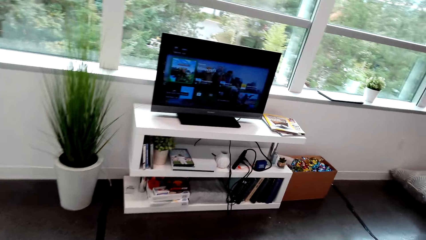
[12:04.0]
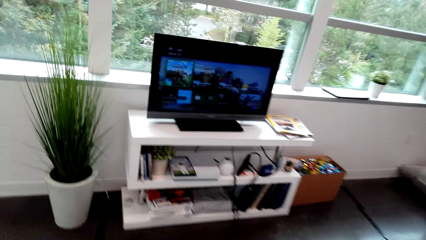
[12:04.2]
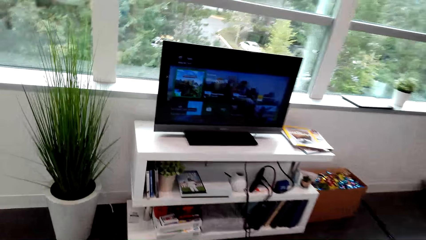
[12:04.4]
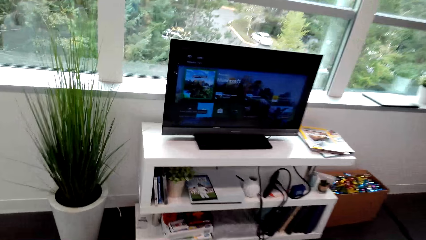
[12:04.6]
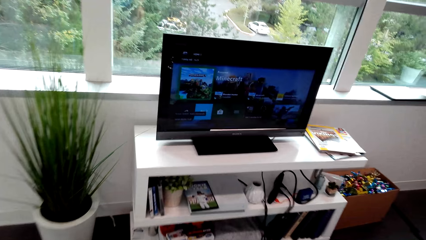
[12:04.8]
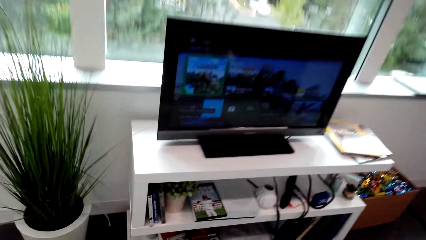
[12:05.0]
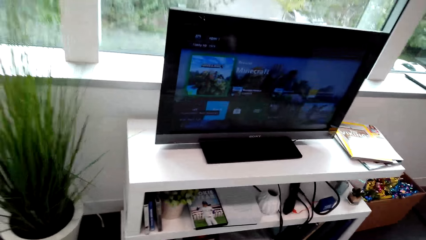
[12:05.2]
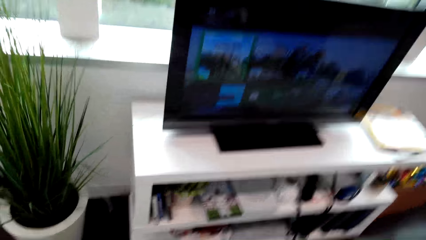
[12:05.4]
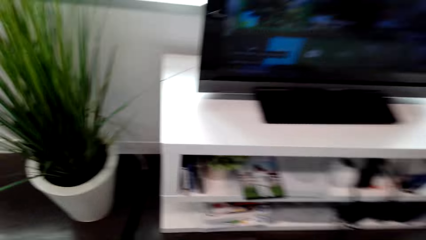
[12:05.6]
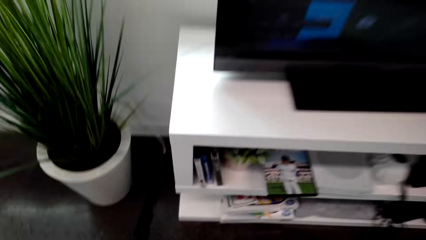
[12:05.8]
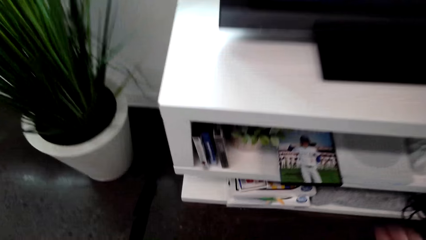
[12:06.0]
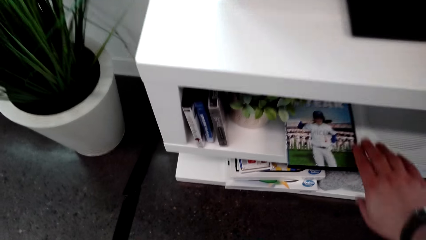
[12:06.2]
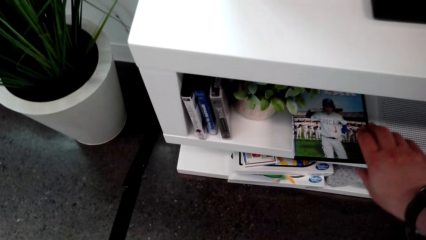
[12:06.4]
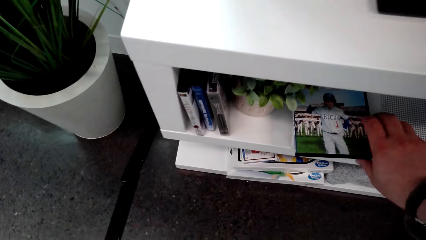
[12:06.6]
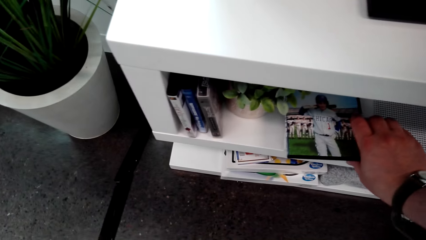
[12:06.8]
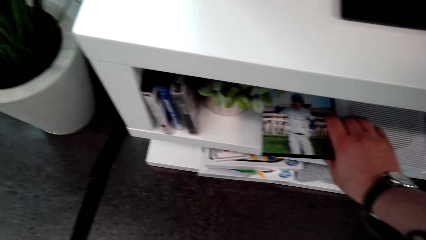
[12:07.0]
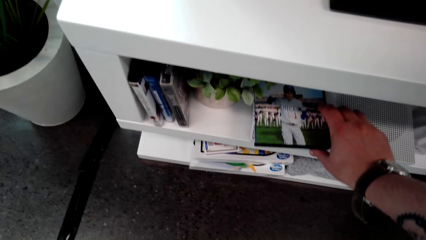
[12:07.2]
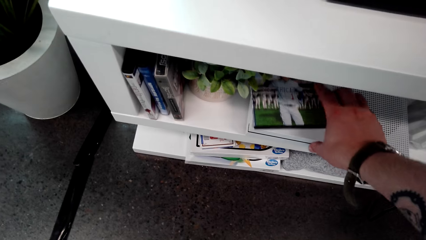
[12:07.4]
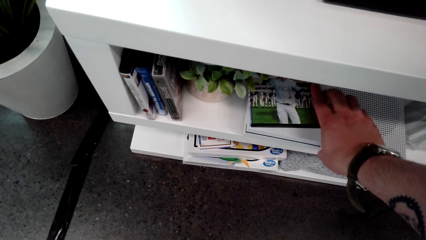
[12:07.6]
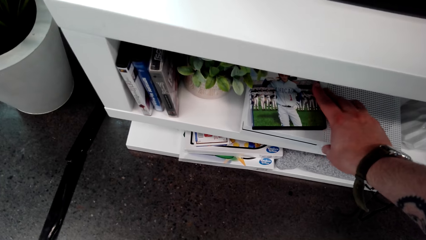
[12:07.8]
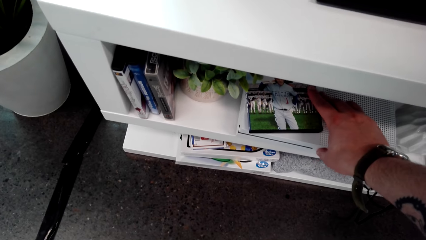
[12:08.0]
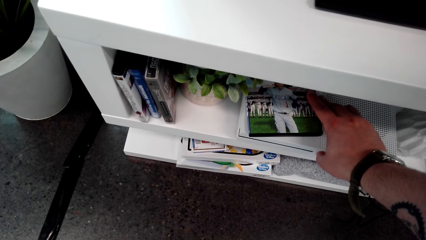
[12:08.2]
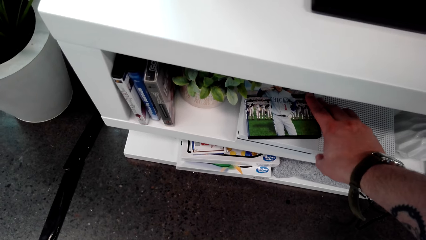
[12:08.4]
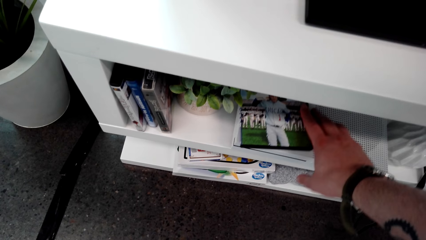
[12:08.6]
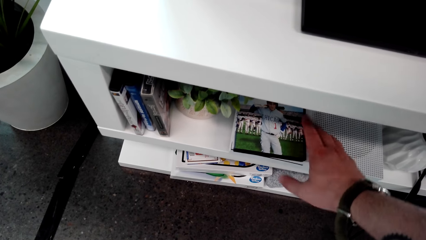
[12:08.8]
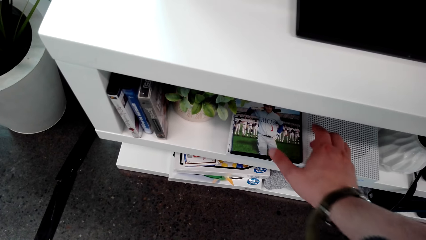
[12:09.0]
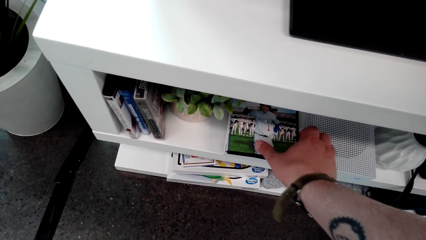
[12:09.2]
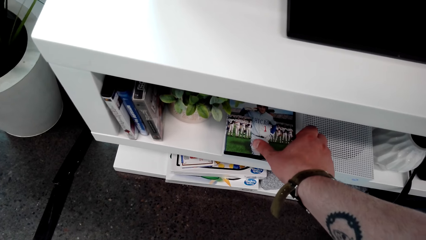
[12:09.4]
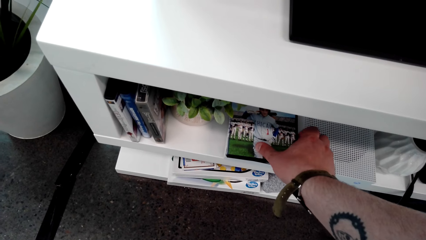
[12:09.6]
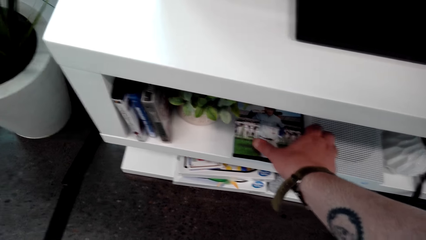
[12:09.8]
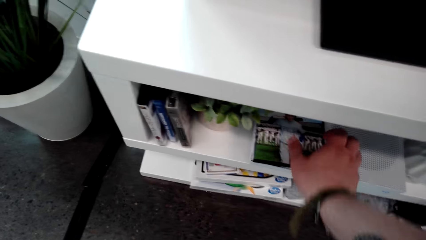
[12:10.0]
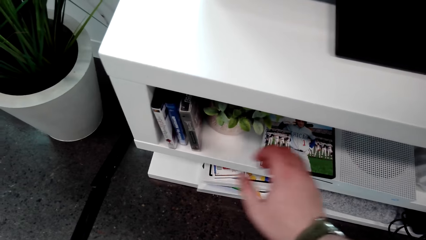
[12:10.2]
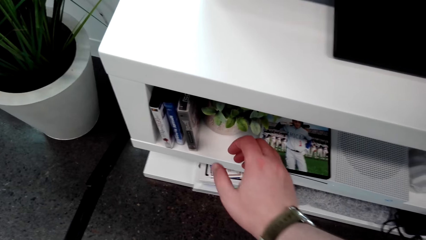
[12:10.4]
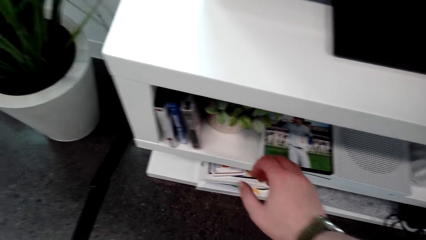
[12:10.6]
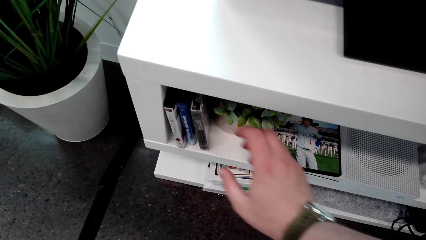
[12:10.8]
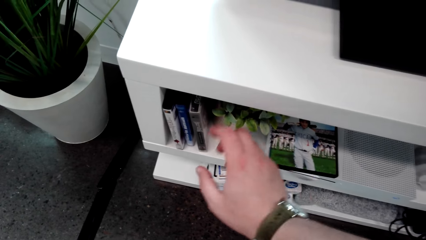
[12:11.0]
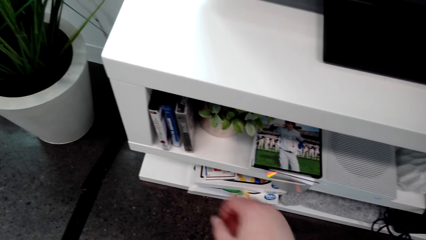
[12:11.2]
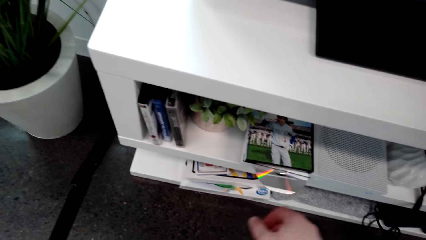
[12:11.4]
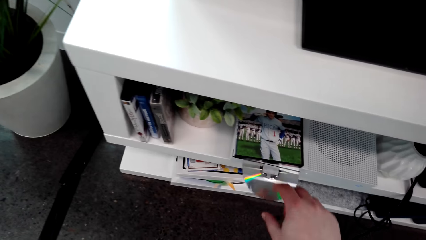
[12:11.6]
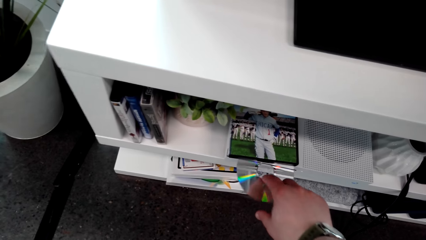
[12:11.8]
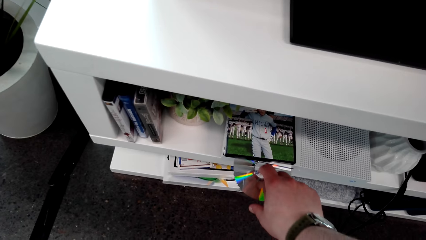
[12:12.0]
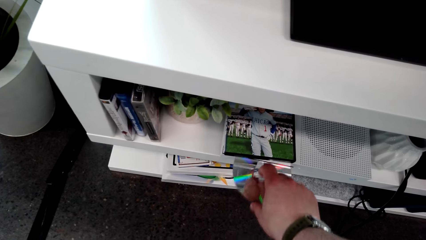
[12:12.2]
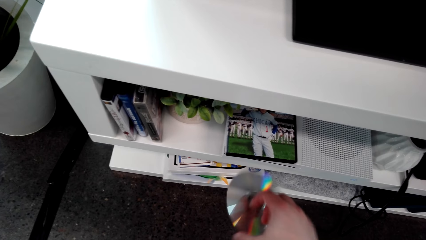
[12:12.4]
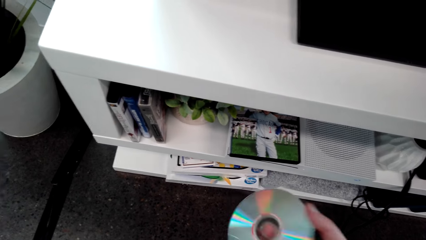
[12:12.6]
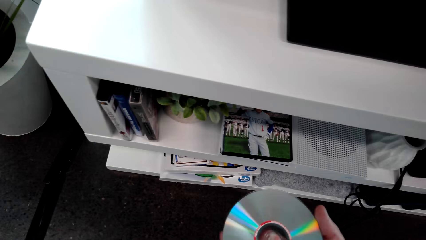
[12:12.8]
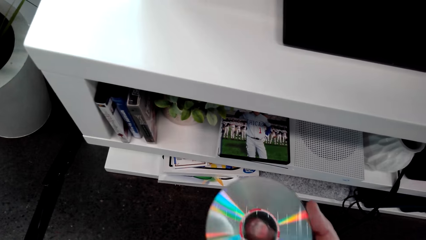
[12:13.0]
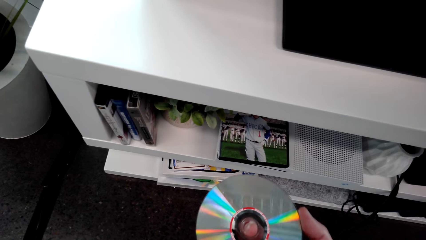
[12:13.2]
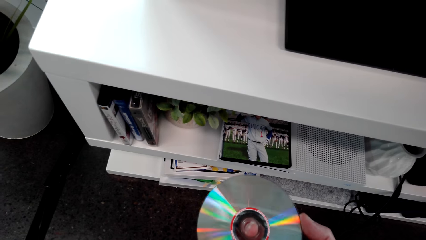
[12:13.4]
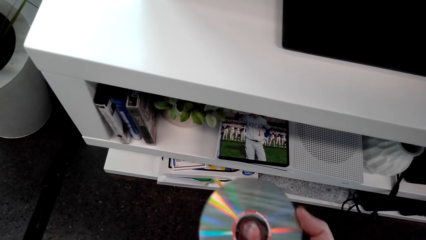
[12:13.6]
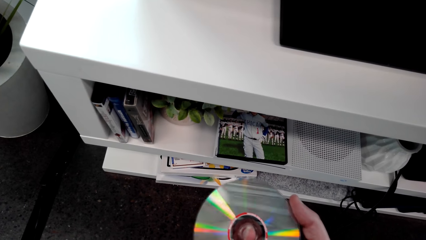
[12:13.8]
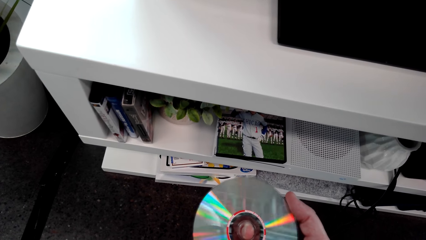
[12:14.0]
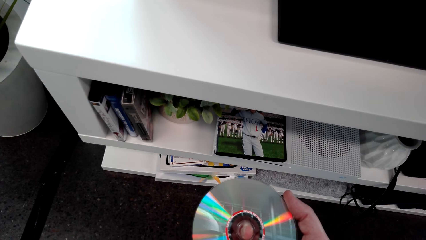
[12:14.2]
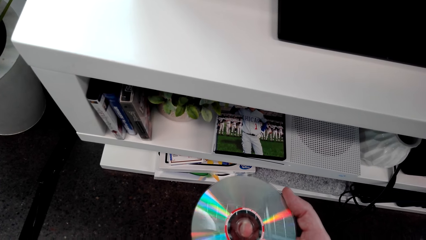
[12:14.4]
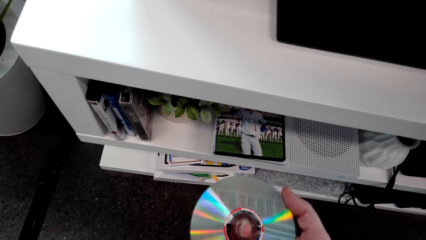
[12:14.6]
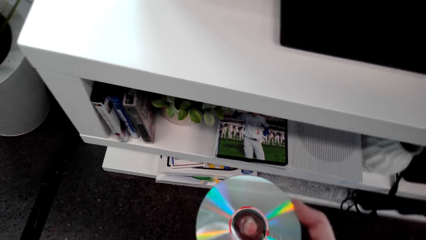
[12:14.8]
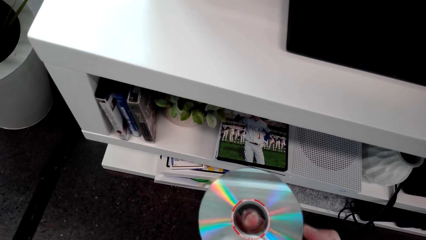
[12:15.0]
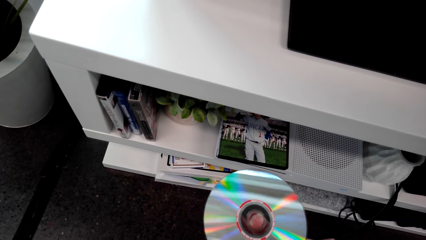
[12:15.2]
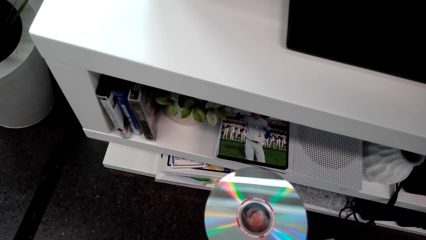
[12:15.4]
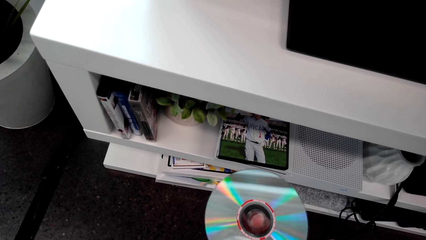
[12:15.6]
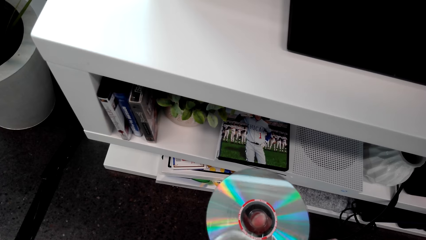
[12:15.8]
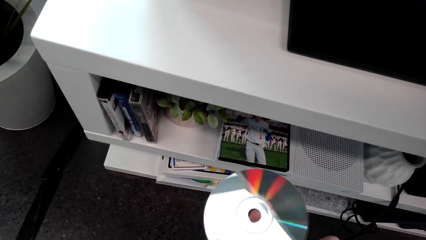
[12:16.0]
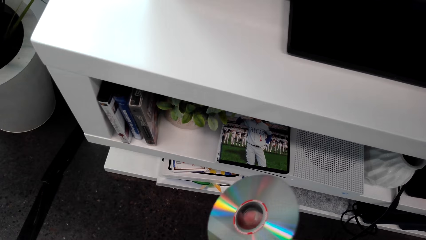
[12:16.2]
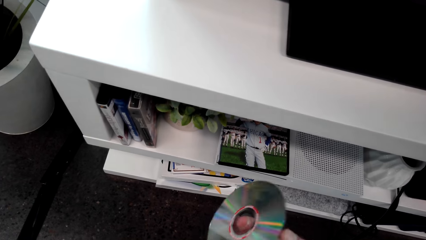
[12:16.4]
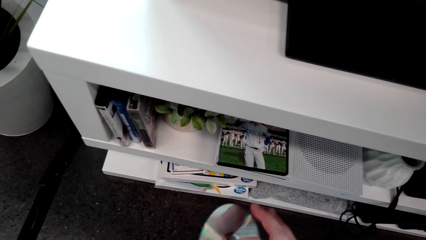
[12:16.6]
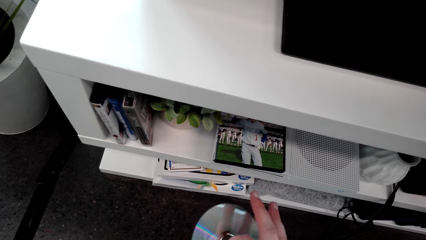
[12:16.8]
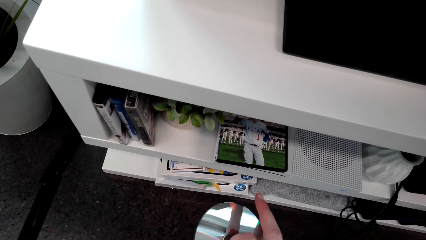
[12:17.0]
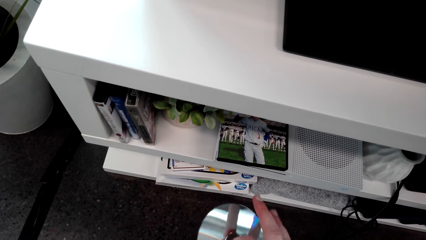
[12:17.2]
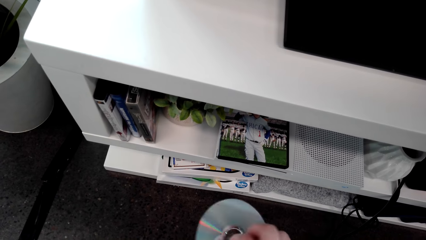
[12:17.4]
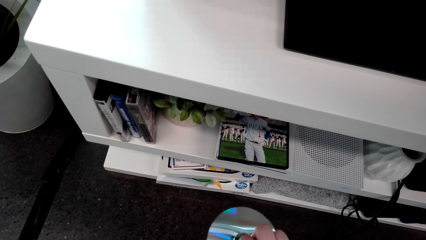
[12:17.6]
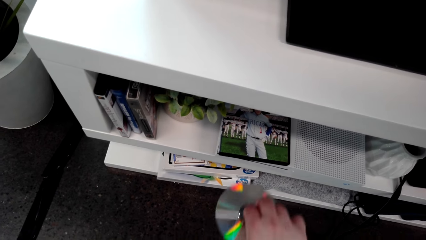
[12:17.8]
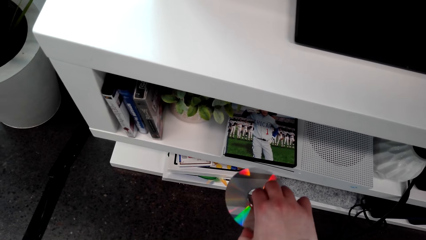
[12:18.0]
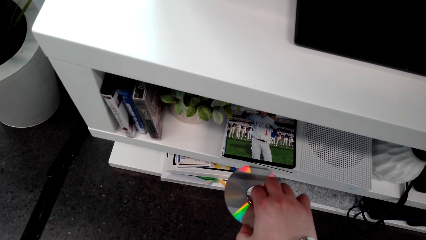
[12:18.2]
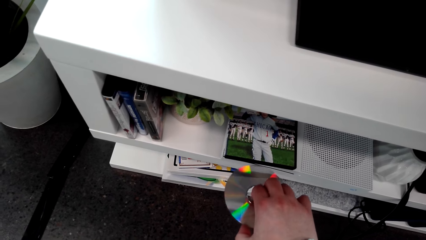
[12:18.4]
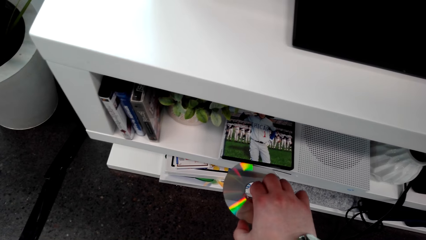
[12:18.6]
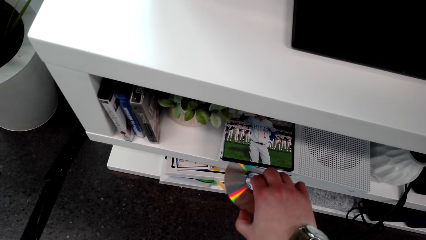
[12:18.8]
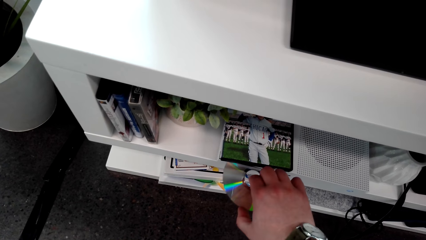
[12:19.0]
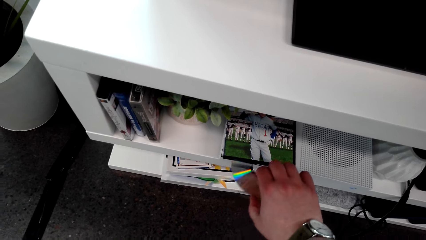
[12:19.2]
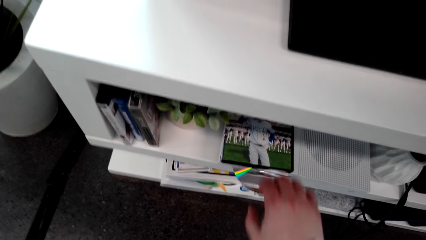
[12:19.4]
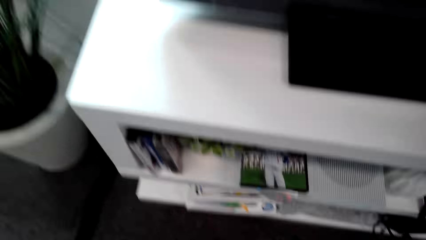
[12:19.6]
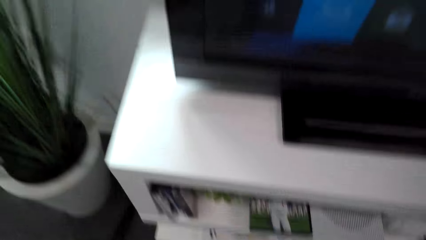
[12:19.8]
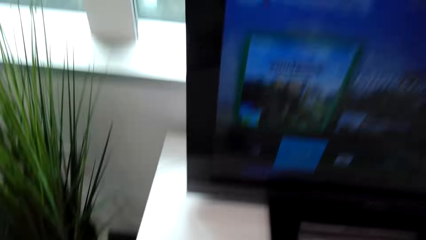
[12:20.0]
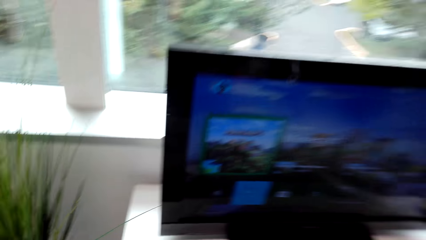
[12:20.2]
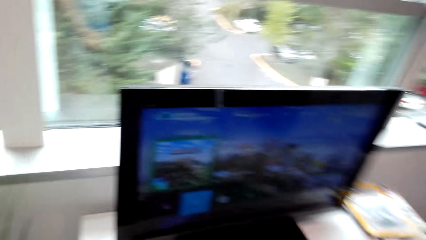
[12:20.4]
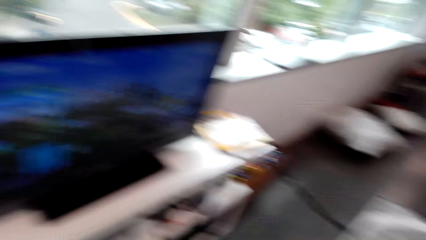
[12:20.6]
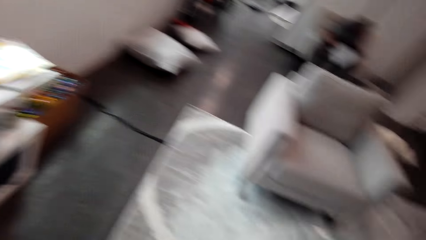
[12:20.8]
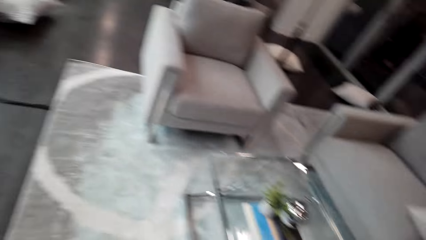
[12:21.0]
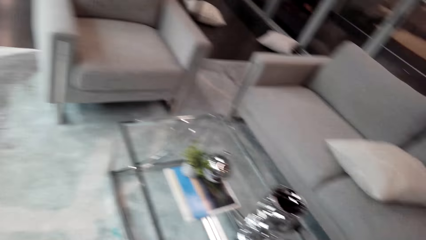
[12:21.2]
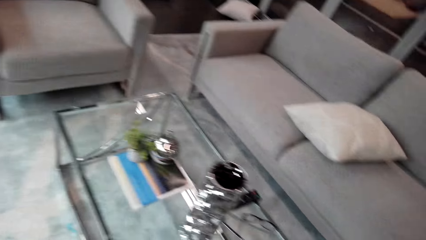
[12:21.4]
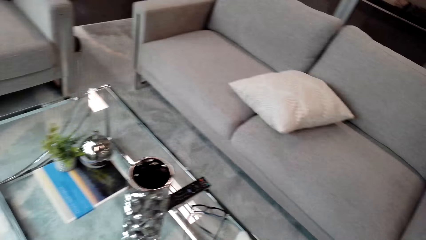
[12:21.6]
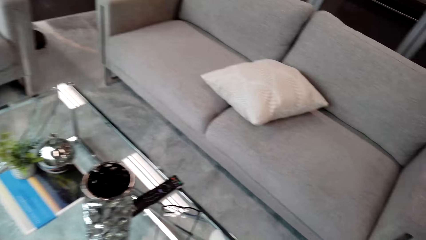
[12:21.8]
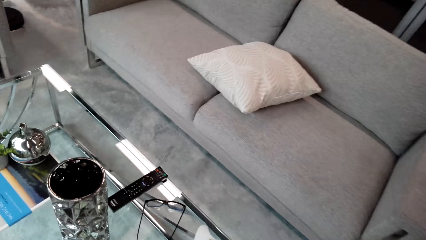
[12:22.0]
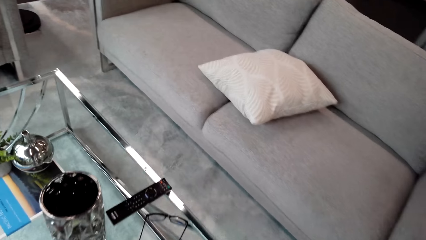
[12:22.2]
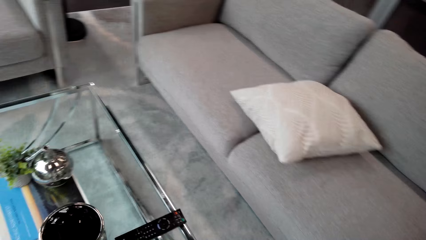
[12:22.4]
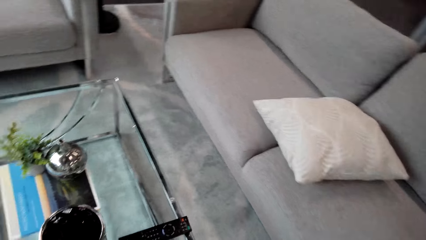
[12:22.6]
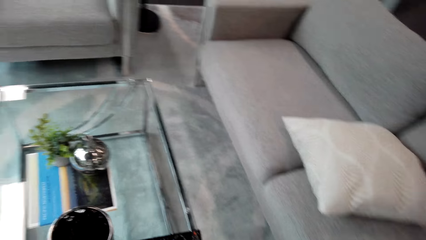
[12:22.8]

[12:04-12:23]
The camera wearer moves close to the TV. They move the book. They touch a DVD. They move the hand. They pick up the disc. They look at the disc. They put the disc on the shelf, back into the DVD. They look around. They walk back to the seat. They step forward.
